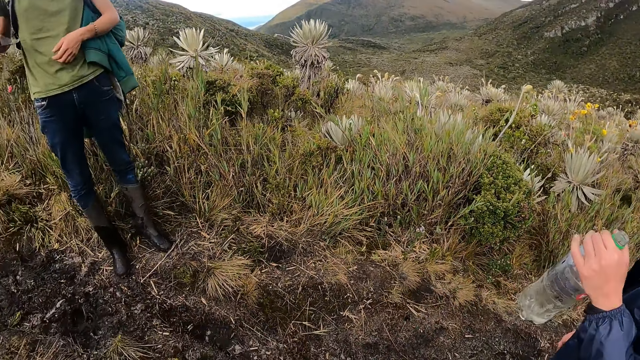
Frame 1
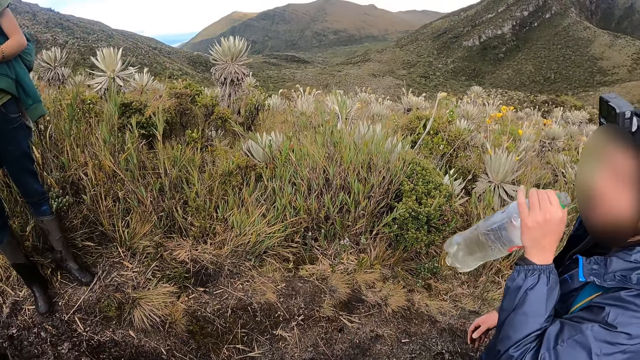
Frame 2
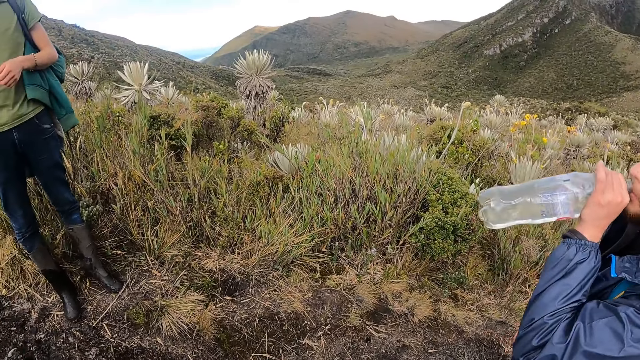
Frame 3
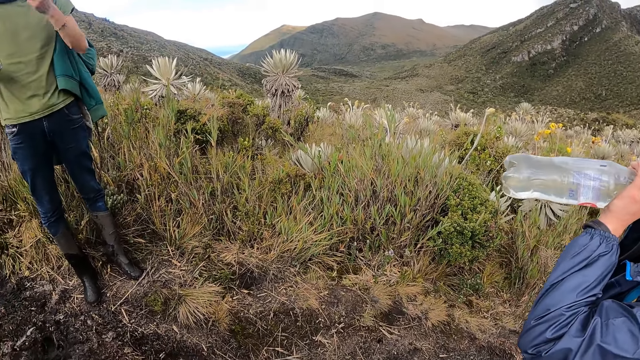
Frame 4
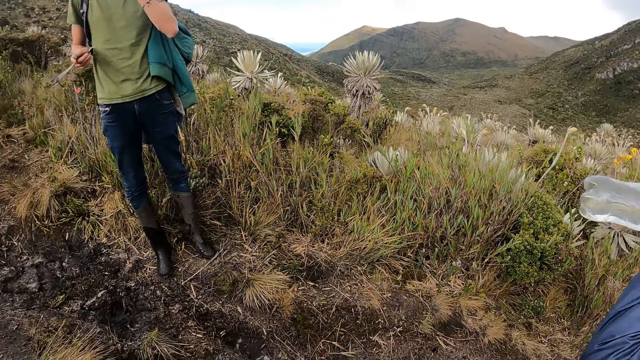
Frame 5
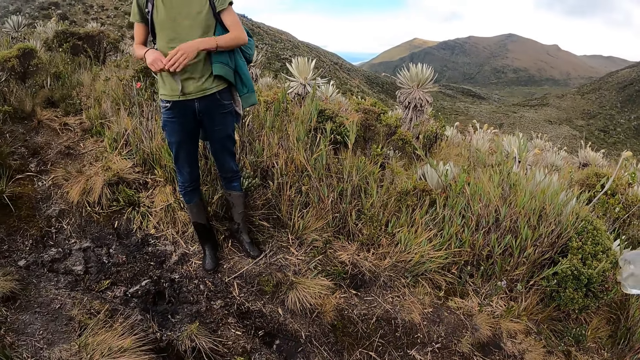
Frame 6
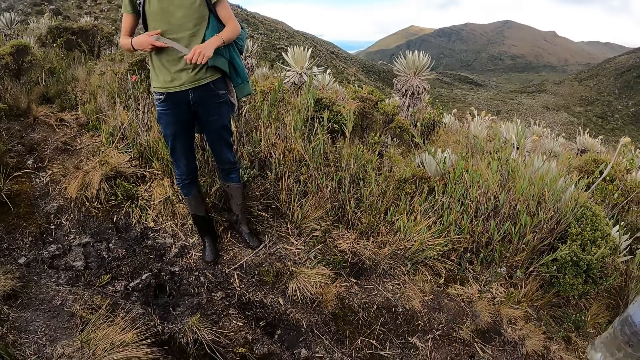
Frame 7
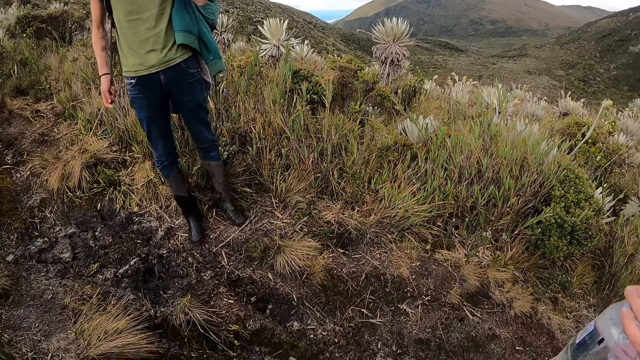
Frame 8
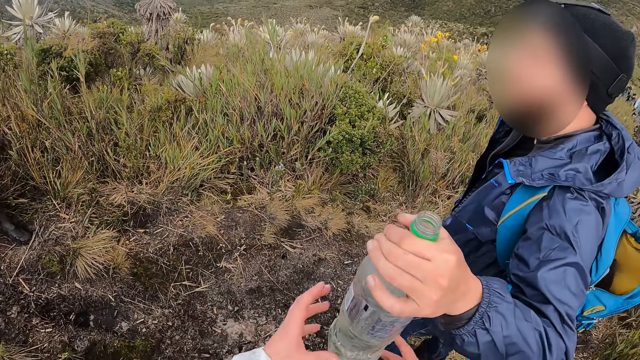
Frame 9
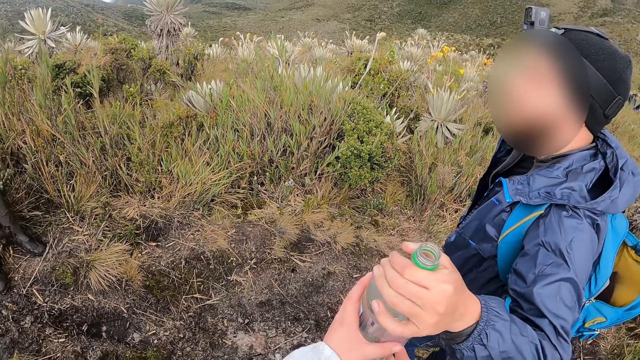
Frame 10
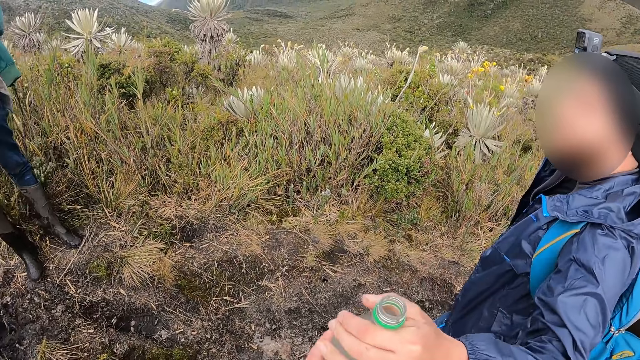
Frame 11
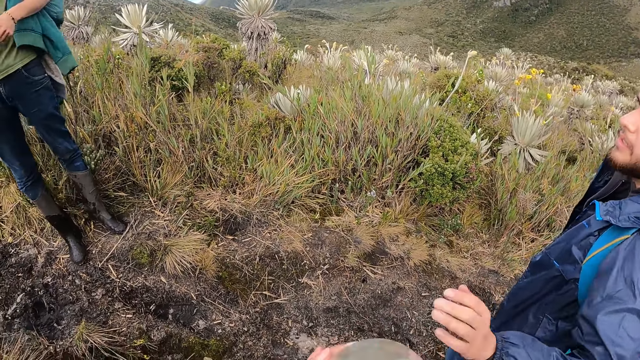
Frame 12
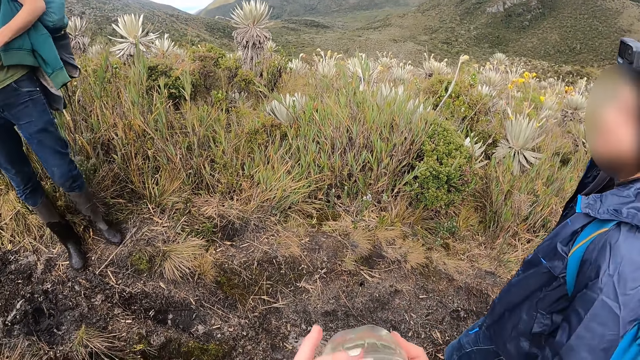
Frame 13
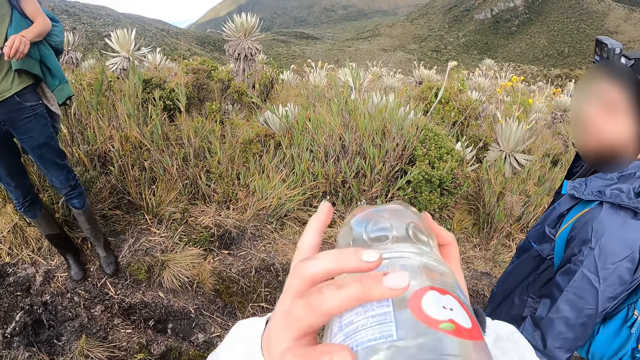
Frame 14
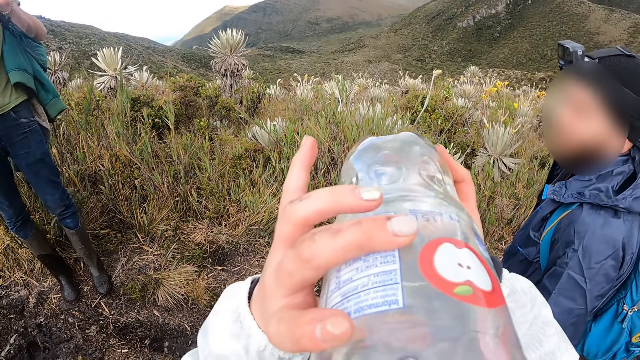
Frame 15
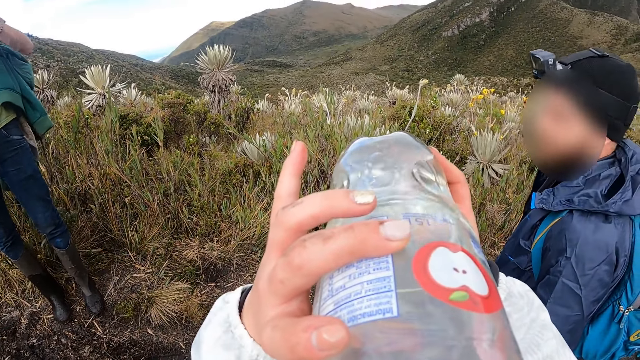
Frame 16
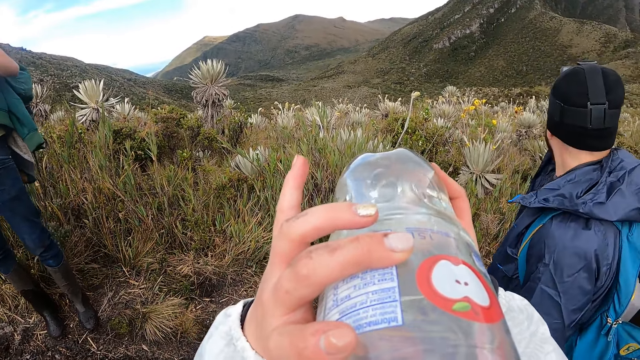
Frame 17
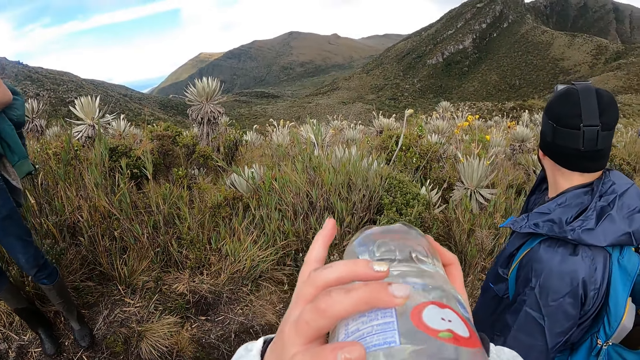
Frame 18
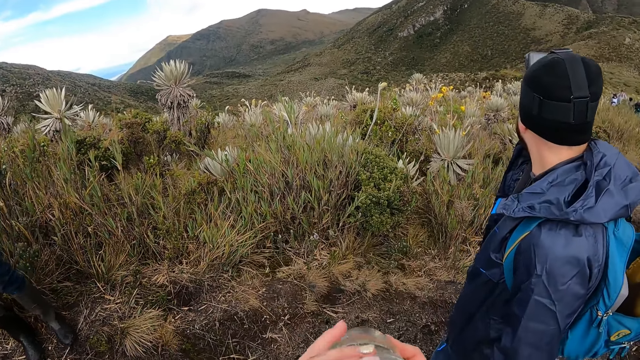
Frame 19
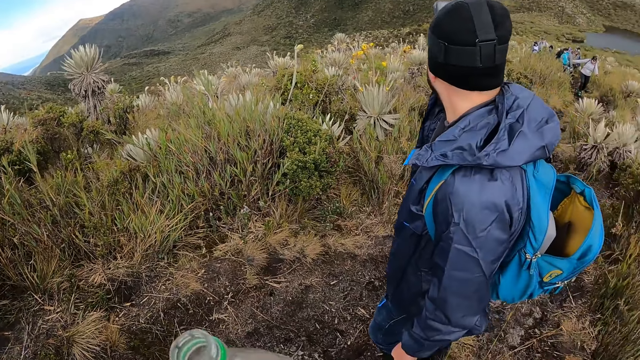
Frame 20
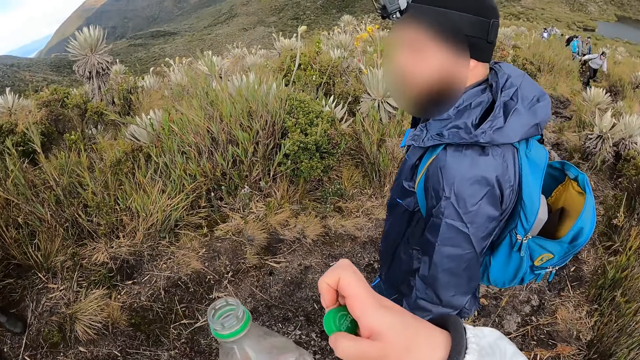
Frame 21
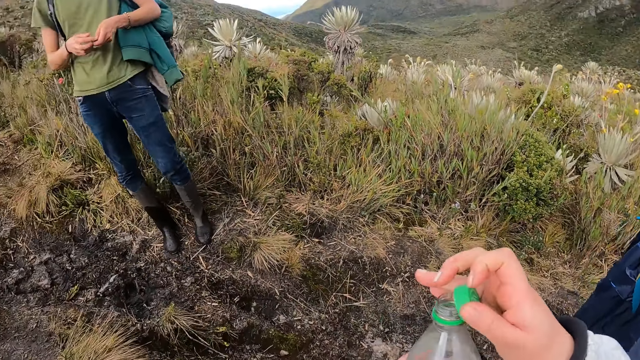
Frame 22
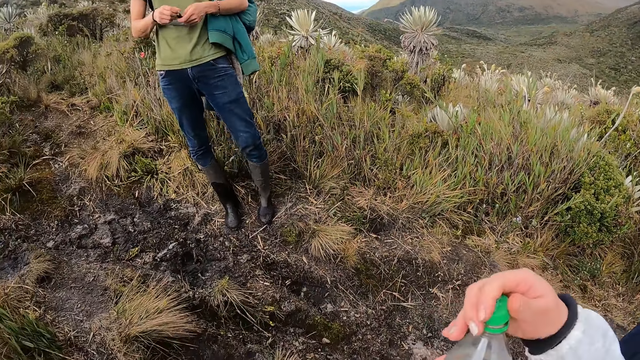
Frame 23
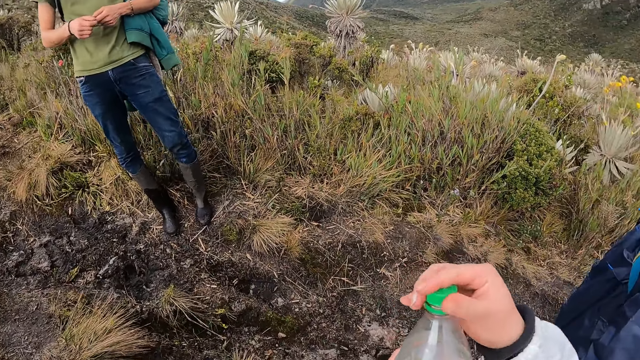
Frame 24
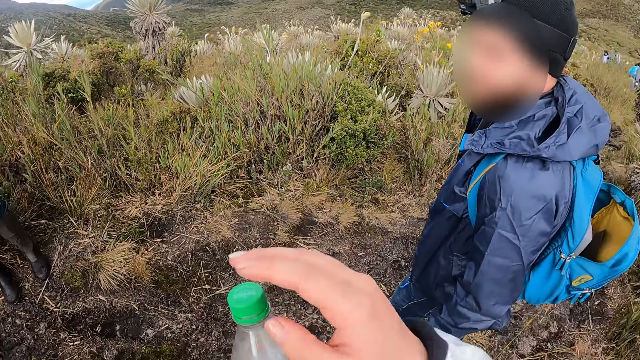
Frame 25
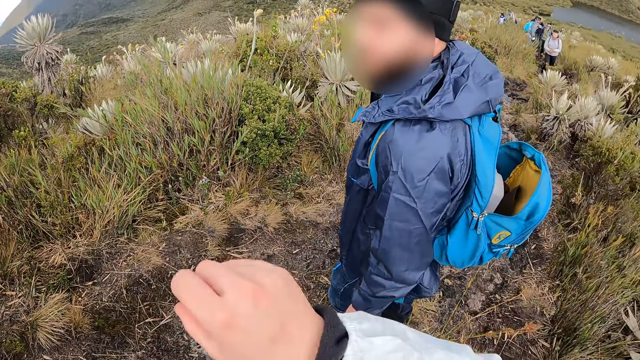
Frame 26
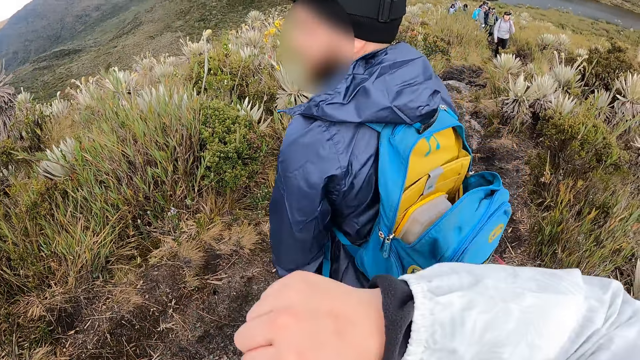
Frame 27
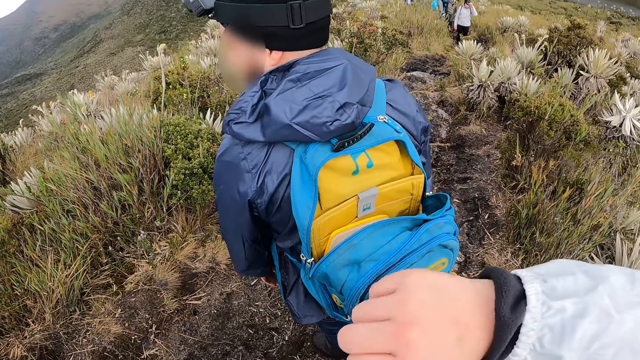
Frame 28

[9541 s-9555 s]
A man drinks from the water bottle on his left hand. The camera wearer looks at another man. They collect the water bottle from the first man with their left hand. They drink from the water bottle with both hands. They close the water bottle with their right hand.

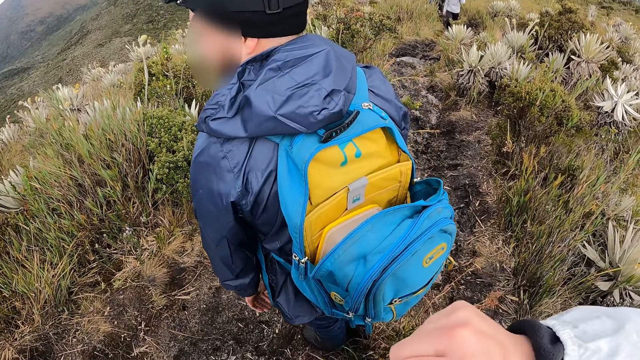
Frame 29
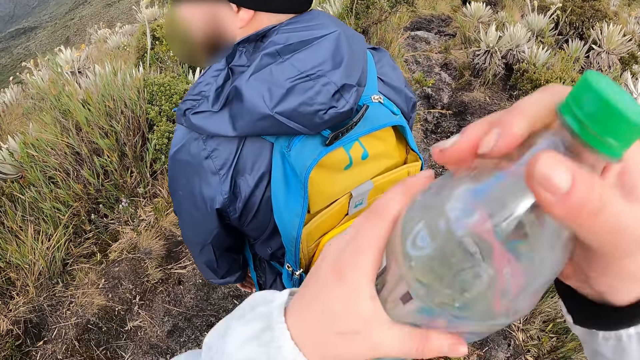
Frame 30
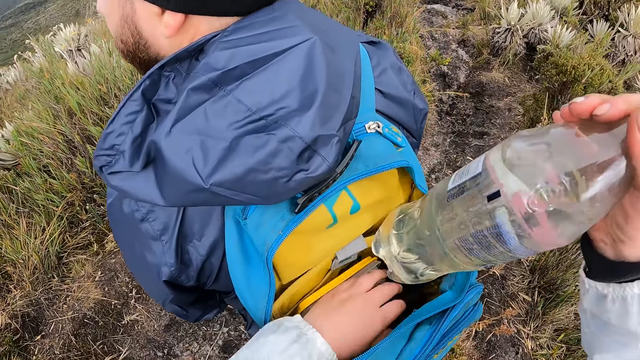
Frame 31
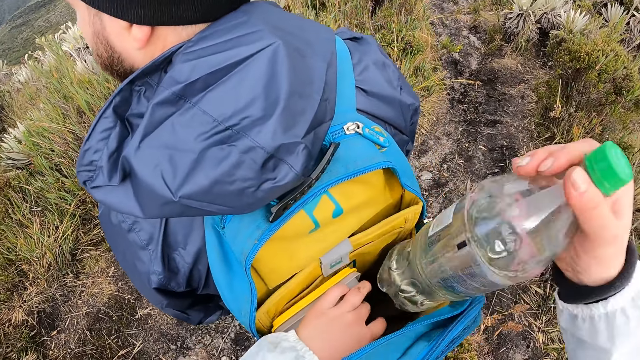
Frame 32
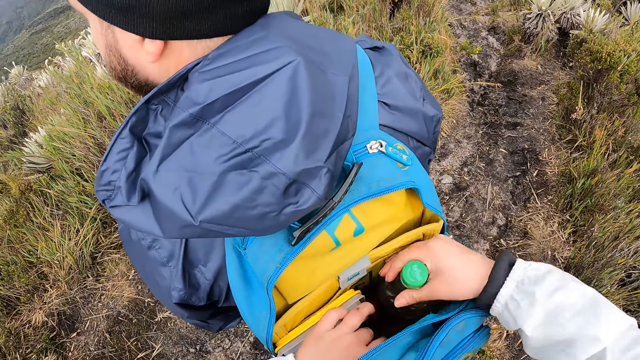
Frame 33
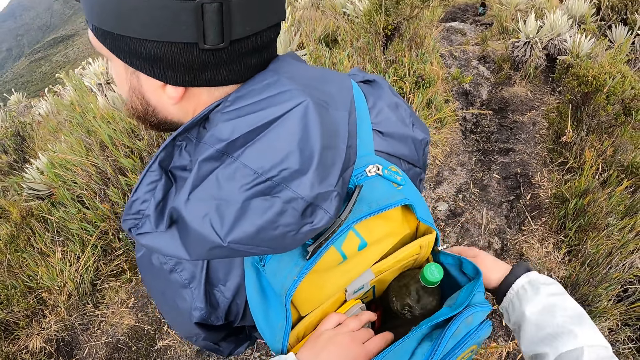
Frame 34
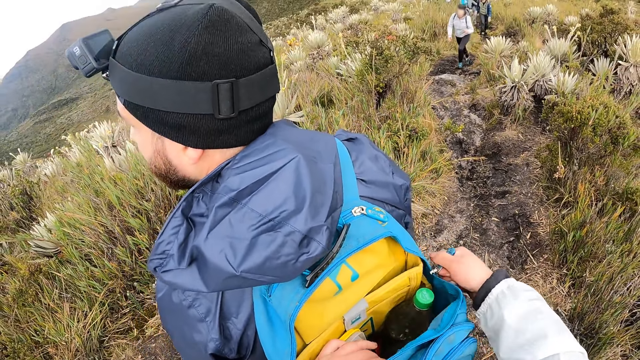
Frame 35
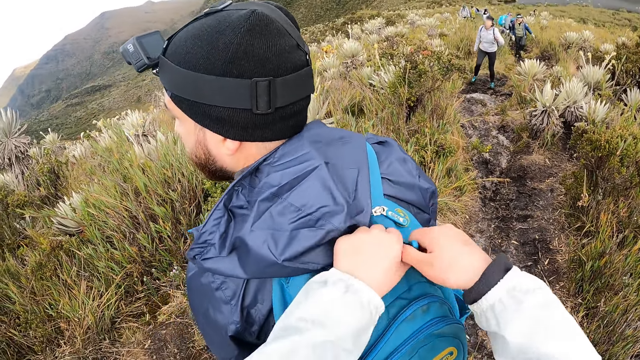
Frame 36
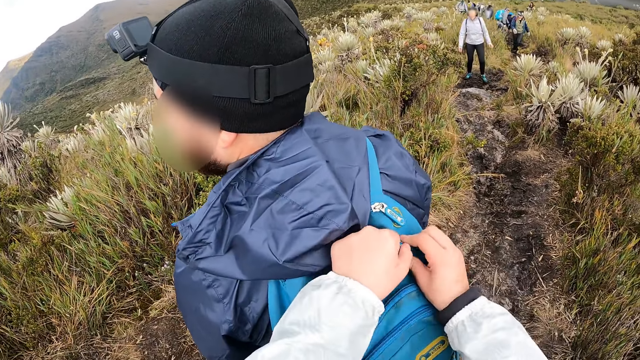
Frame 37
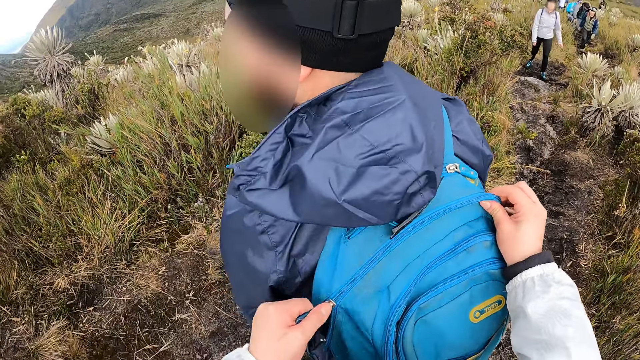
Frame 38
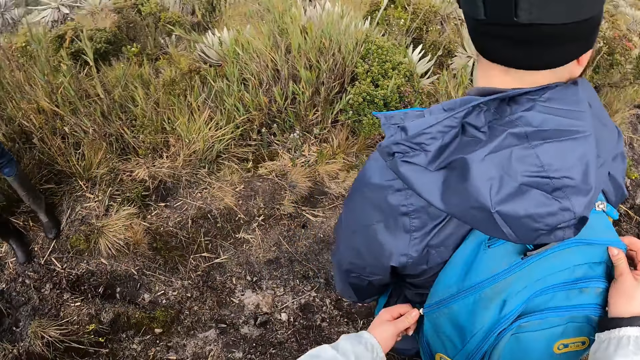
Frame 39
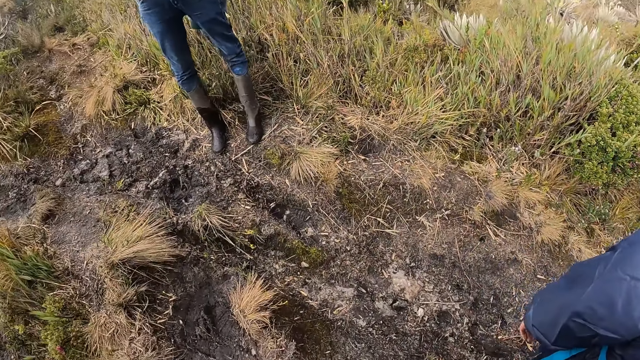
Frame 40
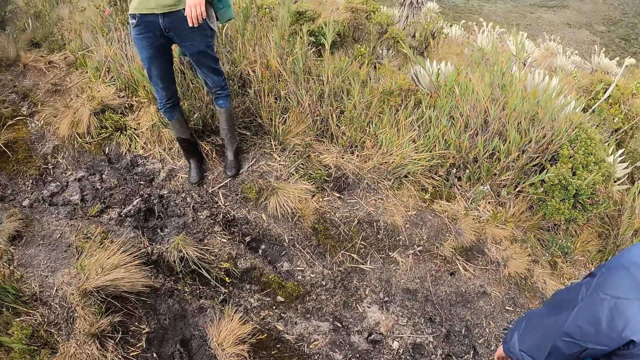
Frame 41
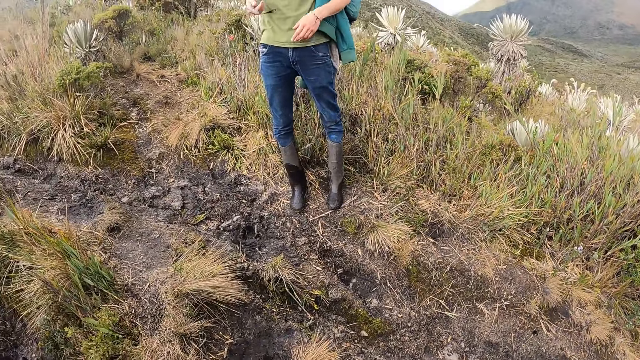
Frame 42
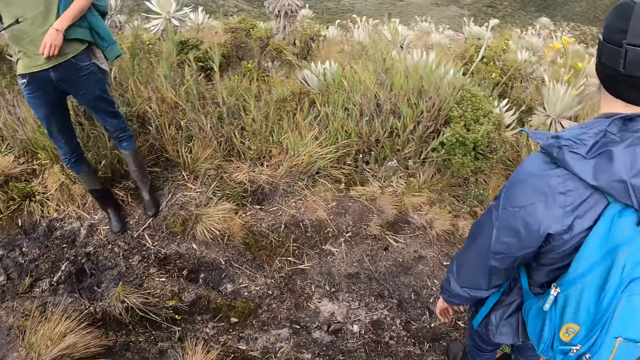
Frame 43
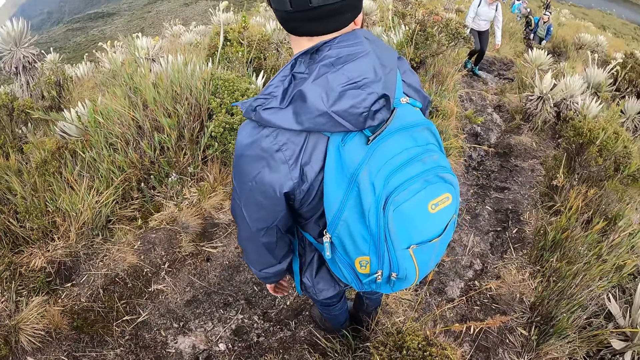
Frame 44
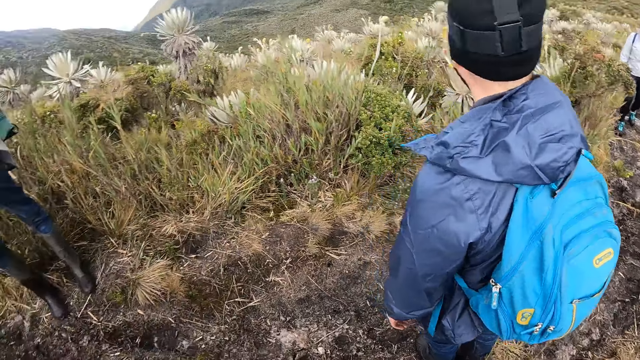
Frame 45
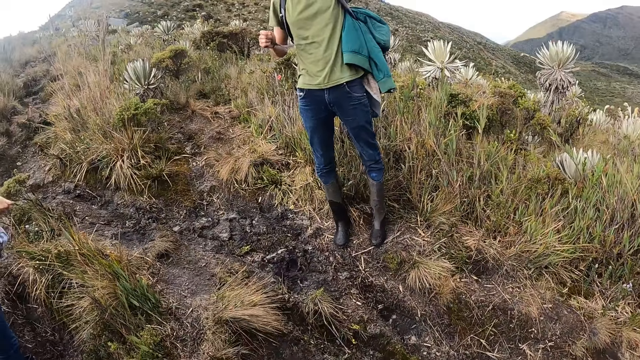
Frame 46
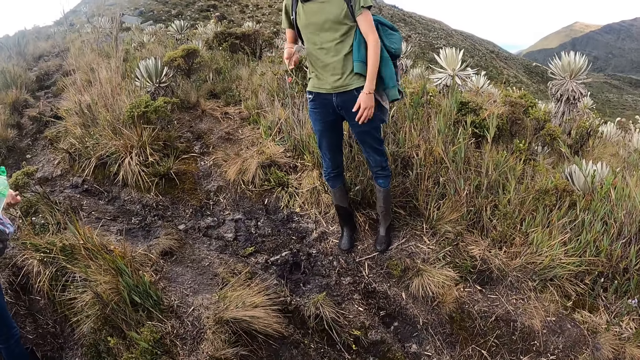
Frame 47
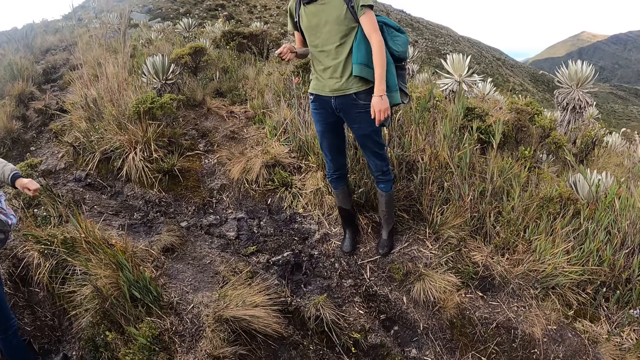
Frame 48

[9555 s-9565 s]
The camera wearer puts the water bottle into the bag with his right hand. He closes the bag with both hands. He looks at a man. He looks around. The man turns a strap.
